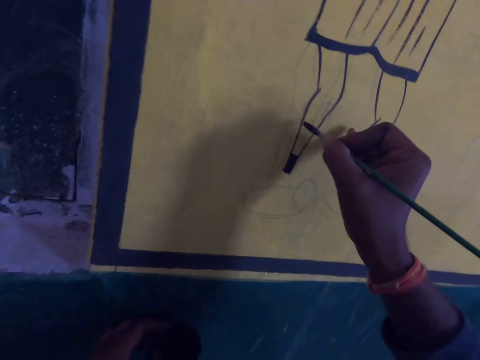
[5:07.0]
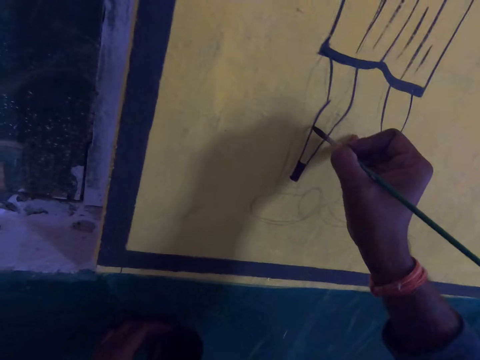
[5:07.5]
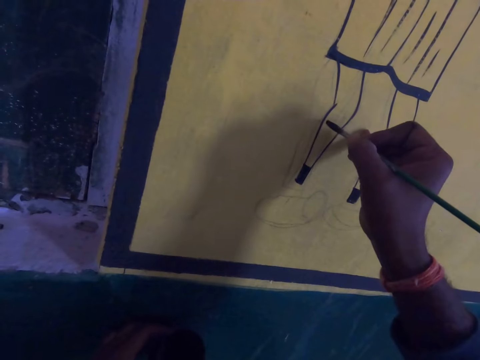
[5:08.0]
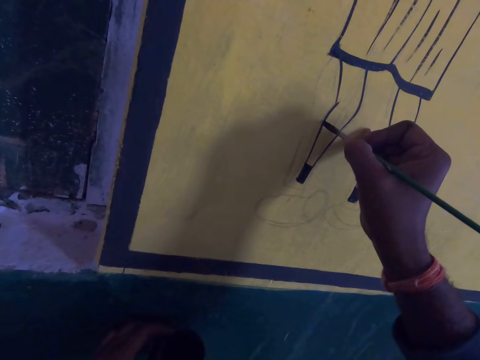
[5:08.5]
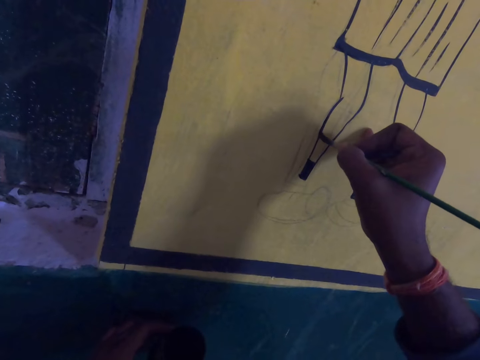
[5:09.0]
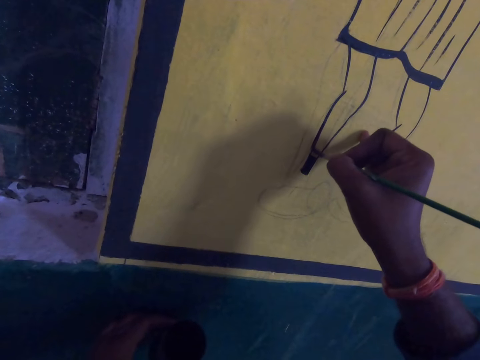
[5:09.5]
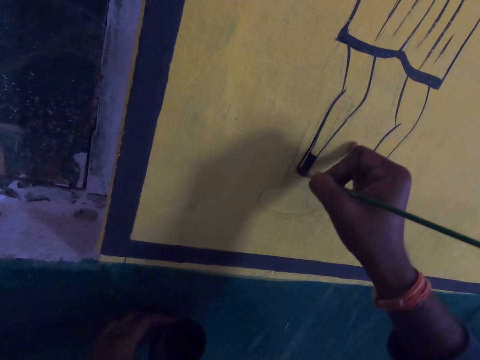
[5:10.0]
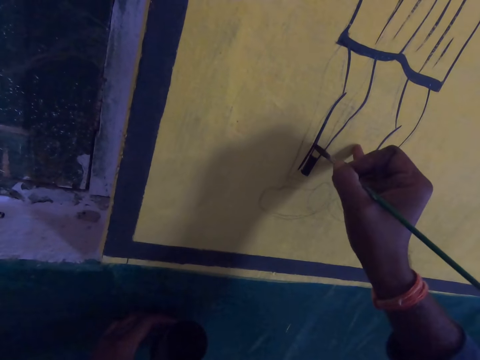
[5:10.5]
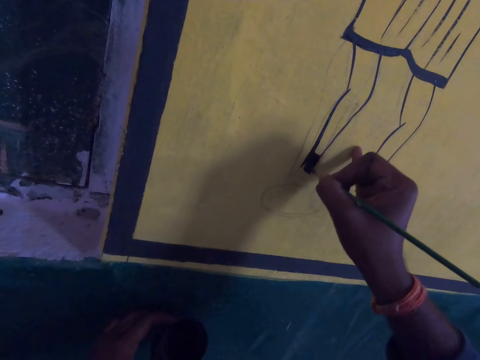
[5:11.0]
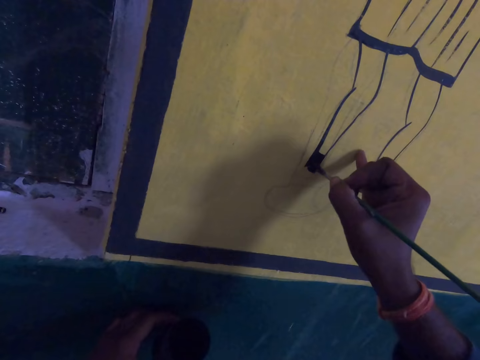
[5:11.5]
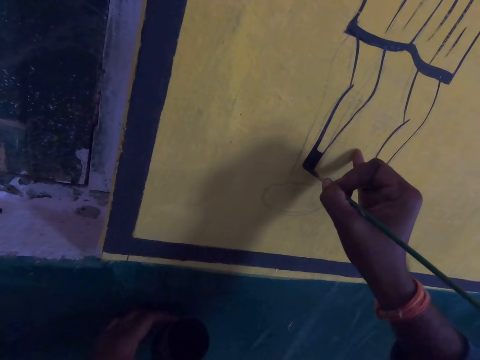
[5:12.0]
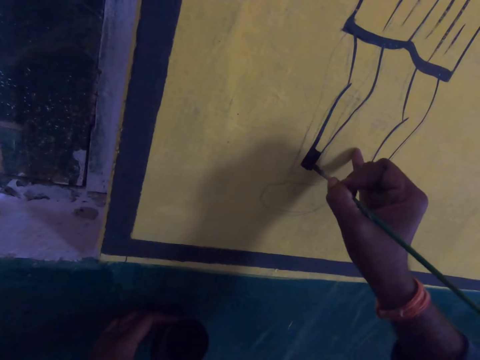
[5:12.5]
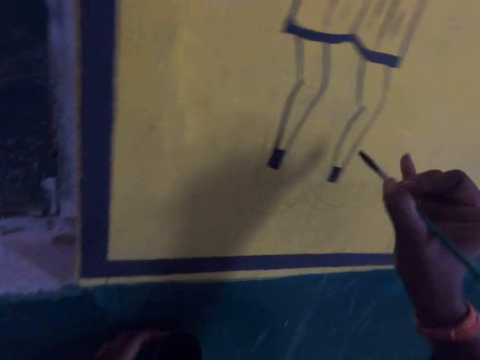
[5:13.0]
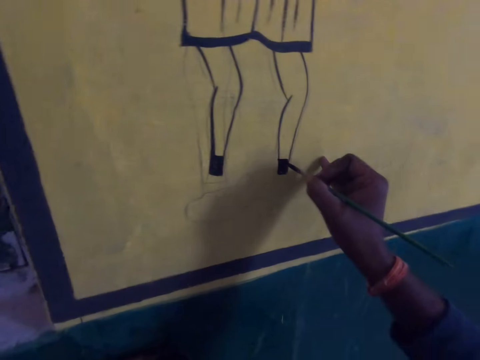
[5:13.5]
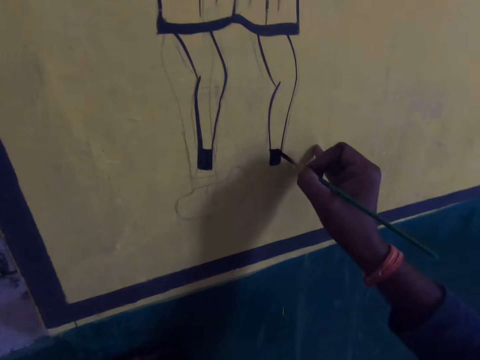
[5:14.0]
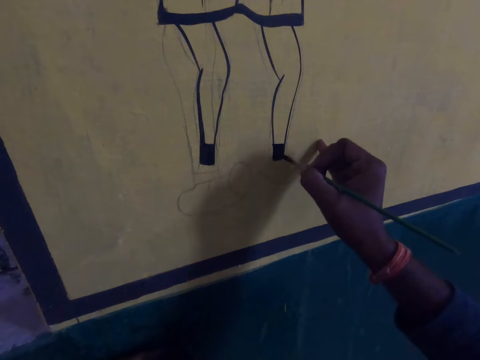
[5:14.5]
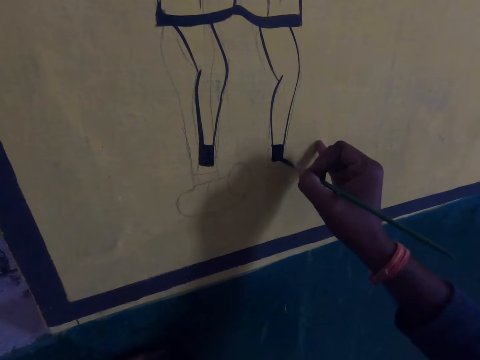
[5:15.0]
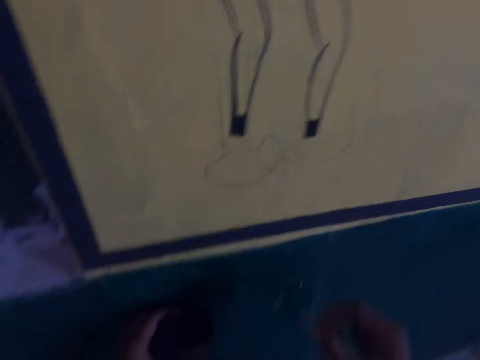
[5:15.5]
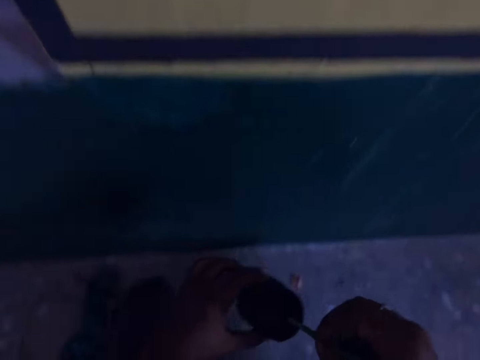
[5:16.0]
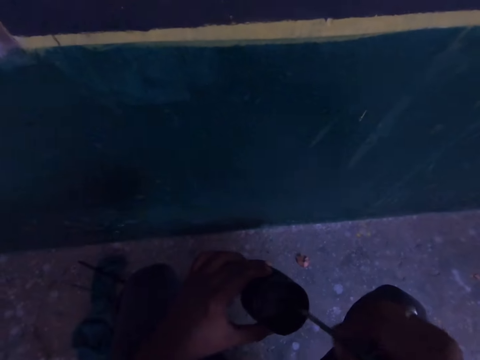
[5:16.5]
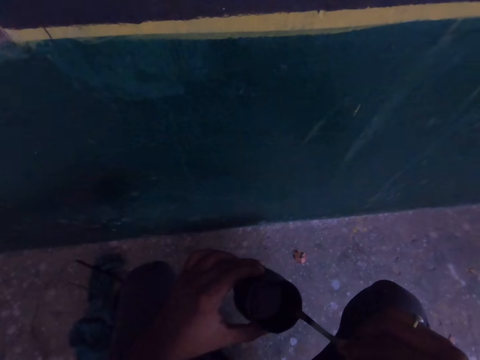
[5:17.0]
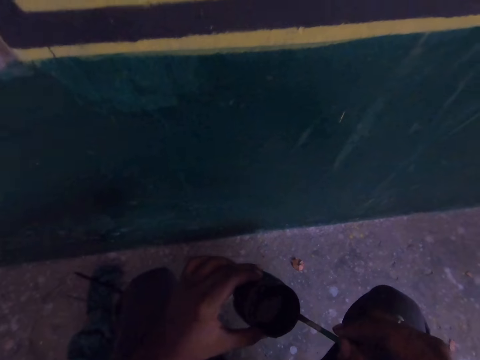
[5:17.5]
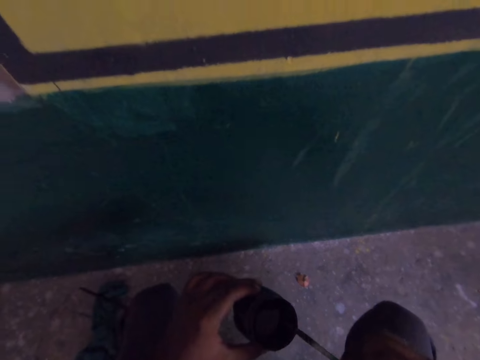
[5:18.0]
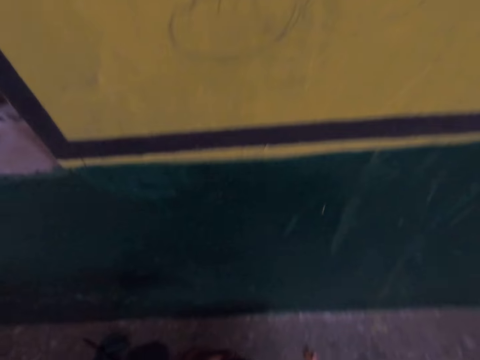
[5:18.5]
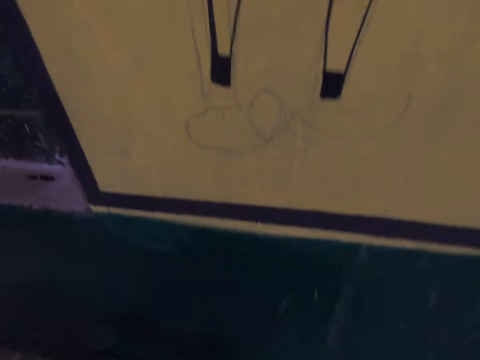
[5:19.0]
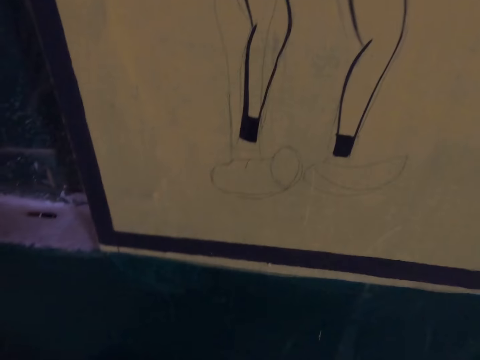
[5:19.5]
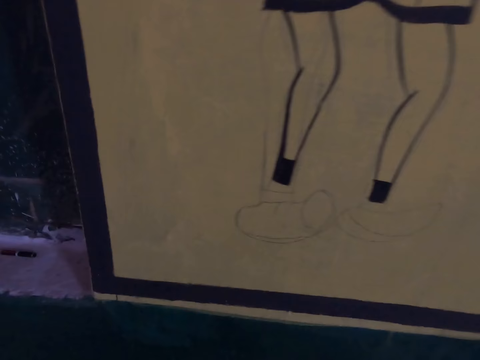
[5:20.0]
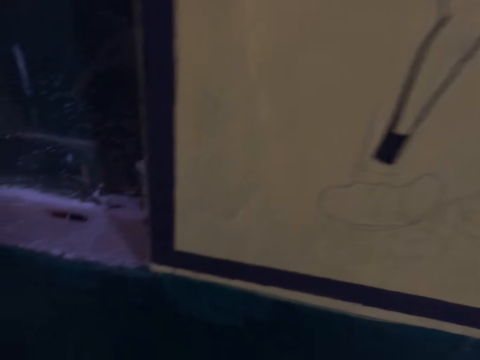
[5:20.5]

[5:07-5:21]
The camera wearer draws on a board using a paintbrush. They do so repeatedly. They dip the drawing brush into the paint container.

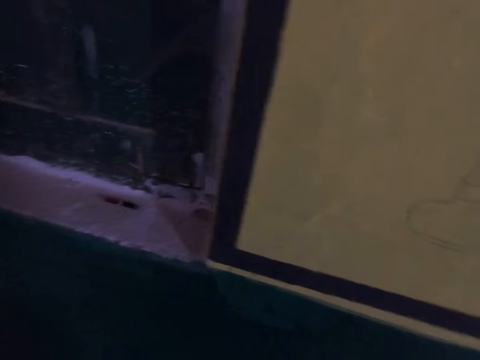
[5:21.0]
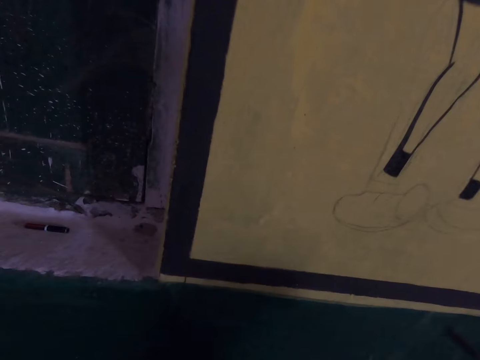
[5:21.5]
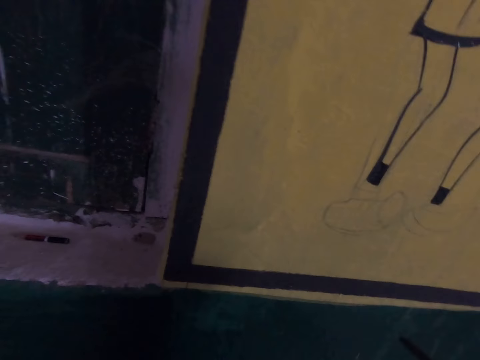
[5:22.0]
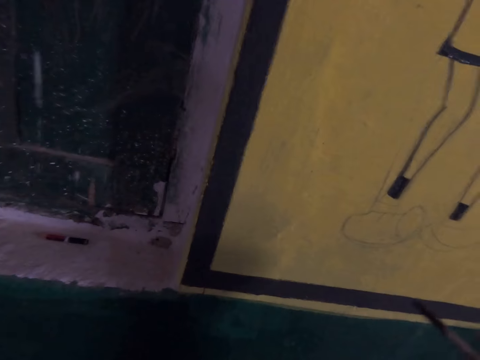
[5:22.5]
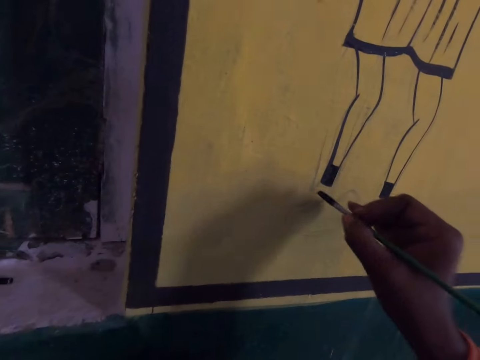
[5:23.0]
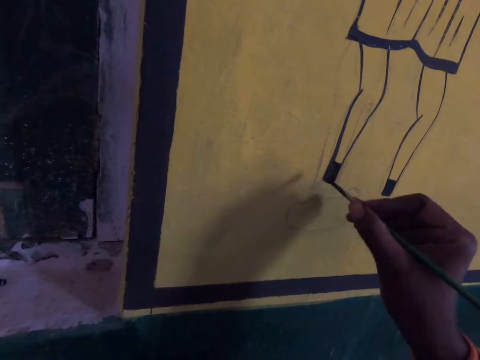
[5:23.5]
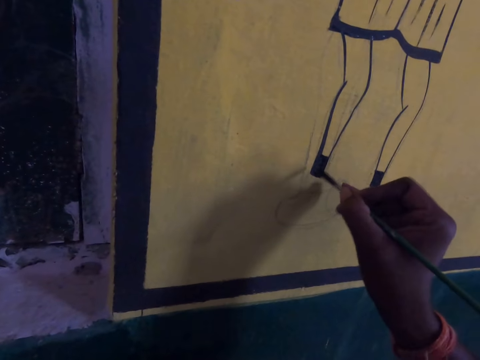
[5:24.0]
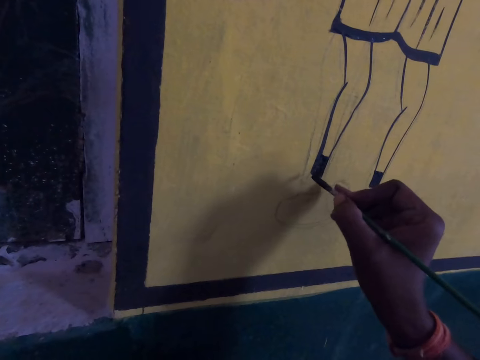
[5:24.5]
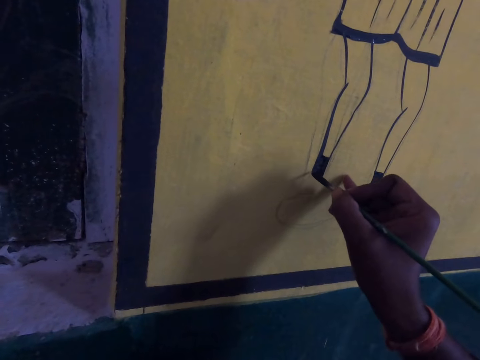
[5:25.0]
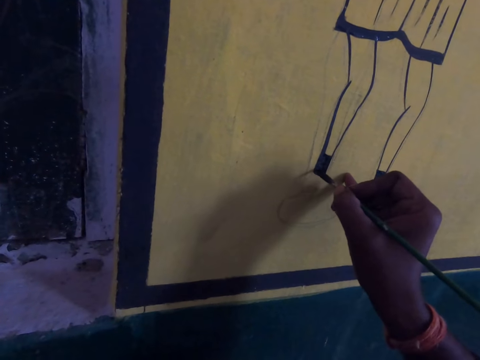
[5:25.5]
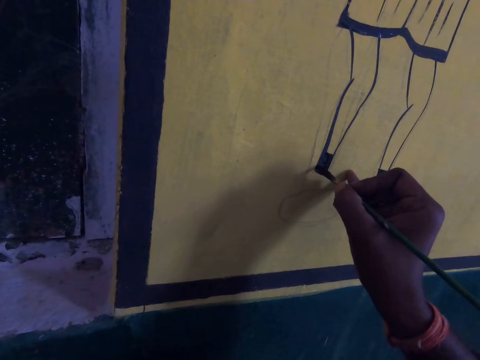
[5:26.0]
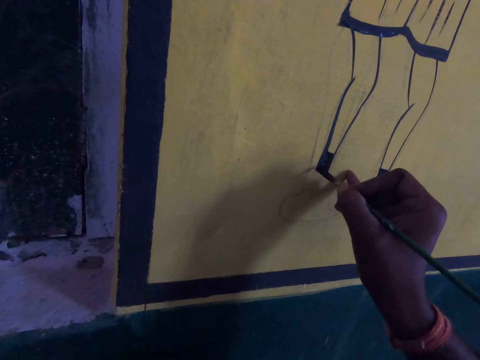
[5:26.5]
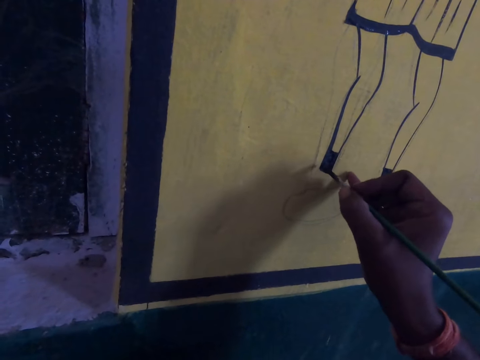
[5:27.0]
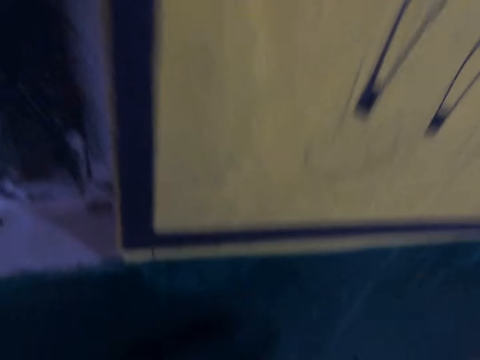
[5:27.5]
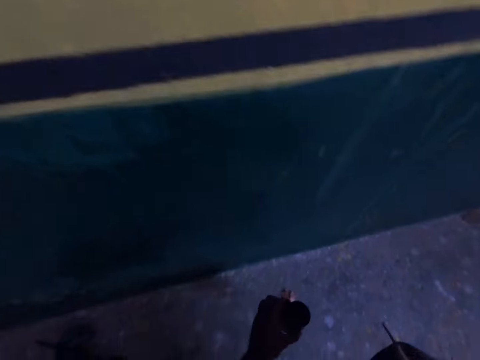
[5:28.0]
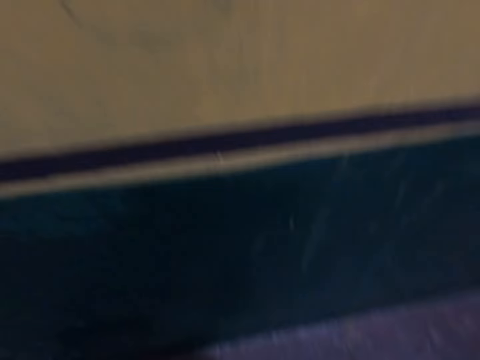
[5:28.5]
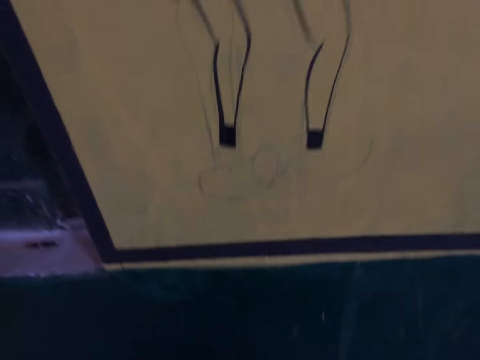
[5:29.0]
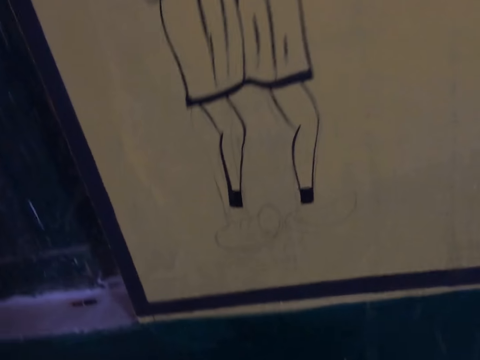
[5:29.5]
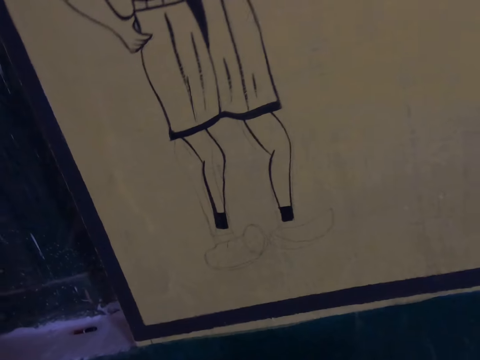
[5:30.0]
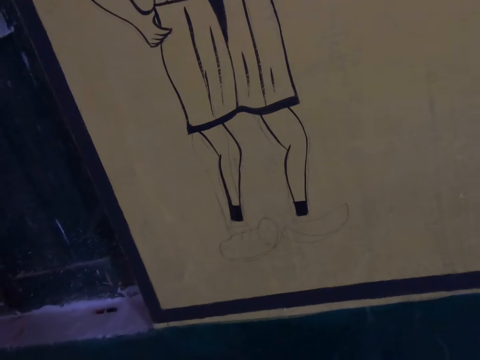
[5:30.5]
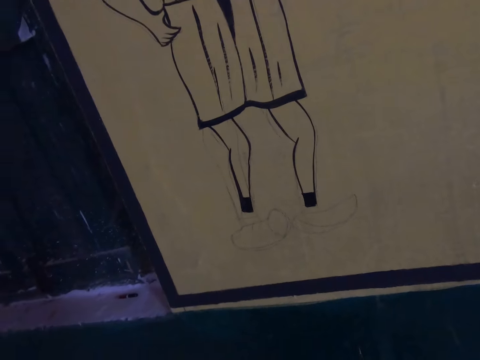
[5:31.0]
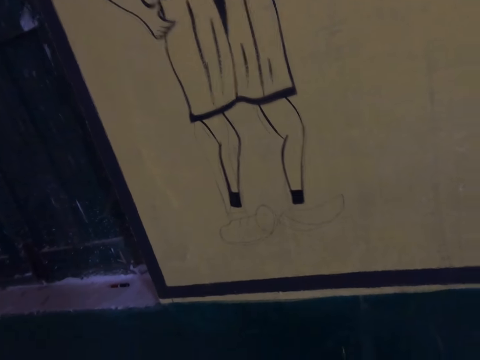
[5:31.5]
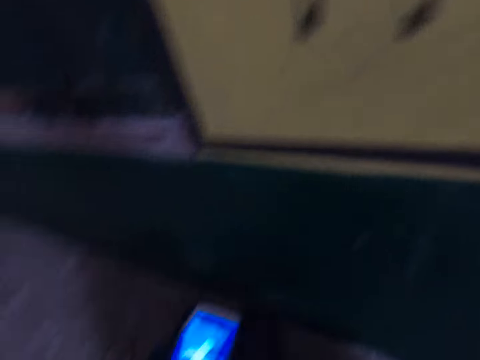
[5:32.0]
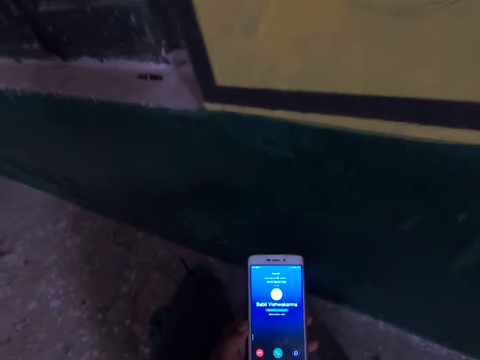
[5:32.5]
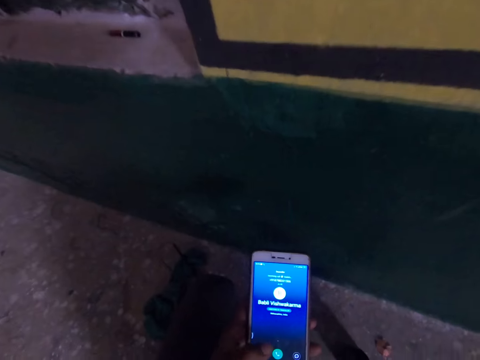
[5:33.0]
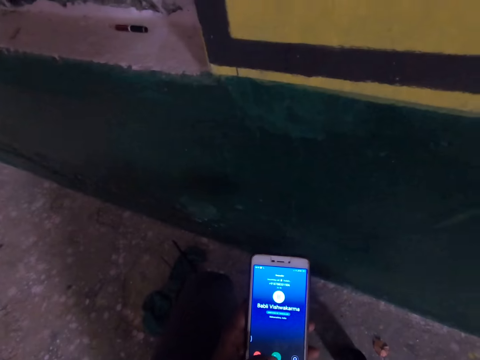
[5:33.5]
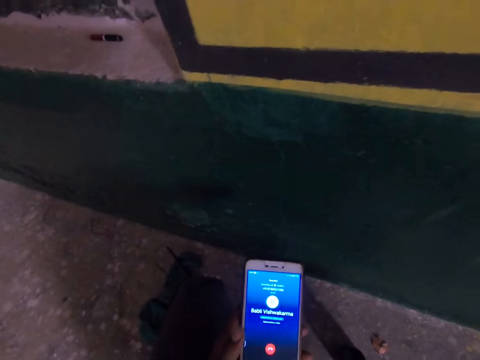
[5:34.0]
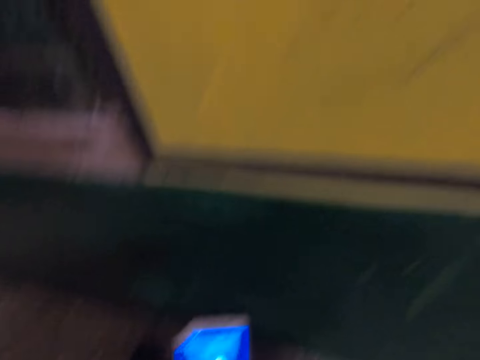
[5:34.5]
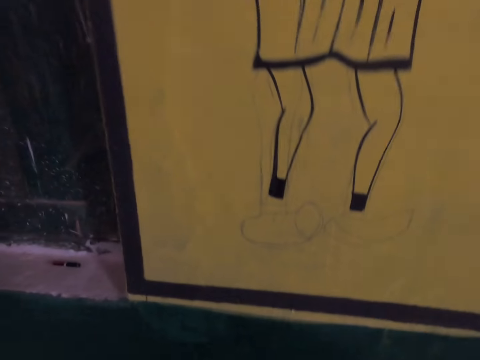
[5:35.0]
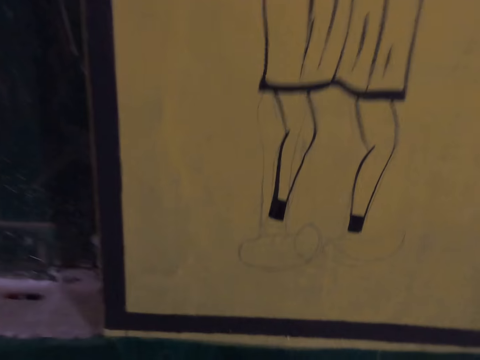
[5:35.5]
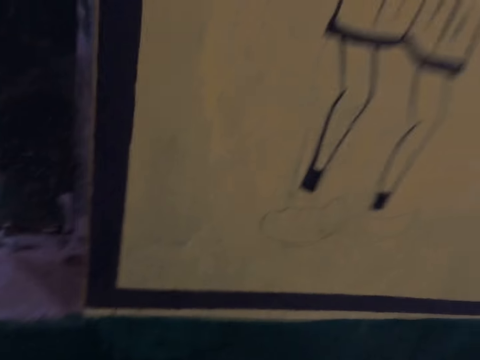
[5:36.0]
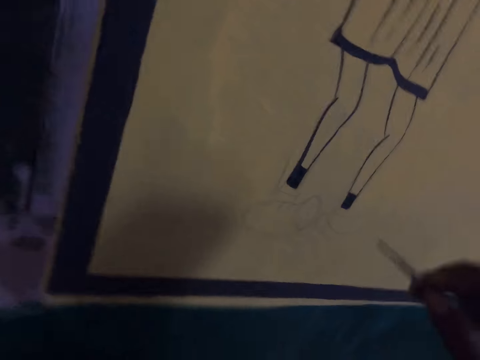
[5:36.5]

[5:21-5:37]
The camera wearer draws on the wall with the drawing brush. He puts paint on the floor. He takes out a phone from his pocket. He operates the phone. He receives a phone call. He interacts with a lady on the phone.
